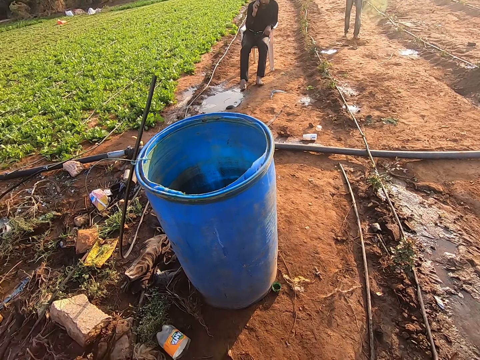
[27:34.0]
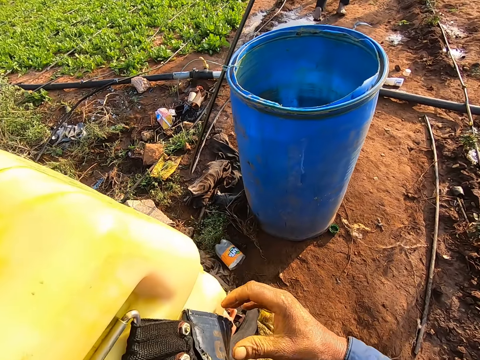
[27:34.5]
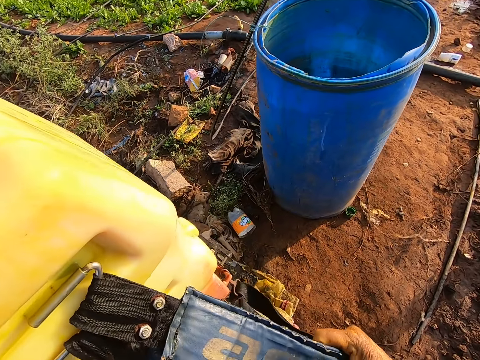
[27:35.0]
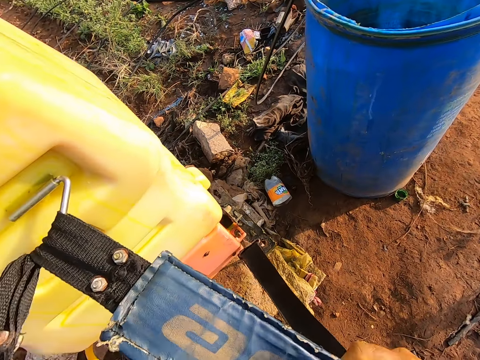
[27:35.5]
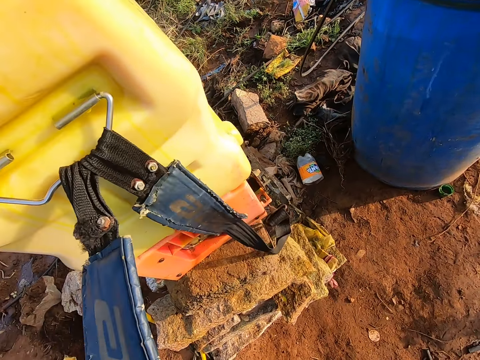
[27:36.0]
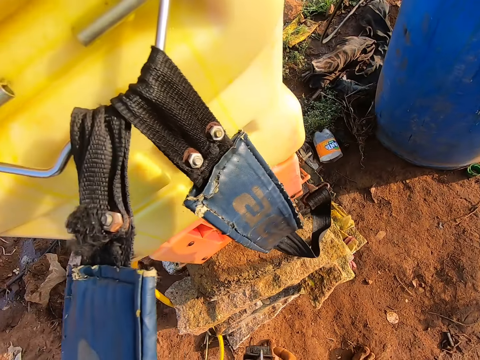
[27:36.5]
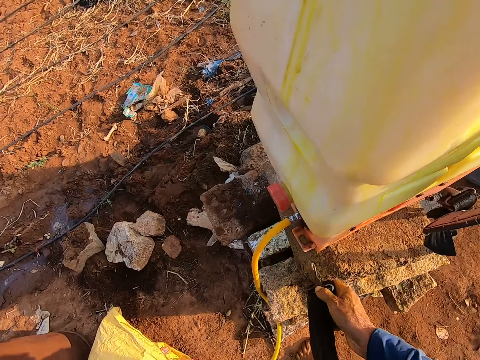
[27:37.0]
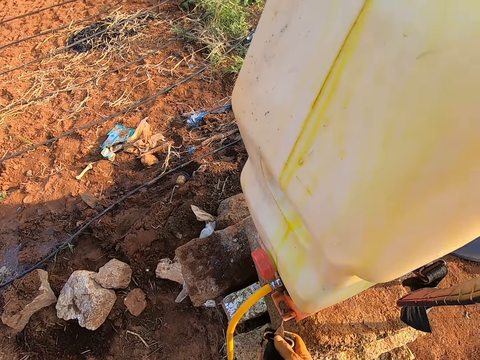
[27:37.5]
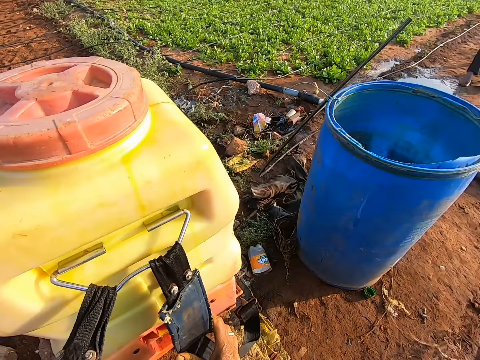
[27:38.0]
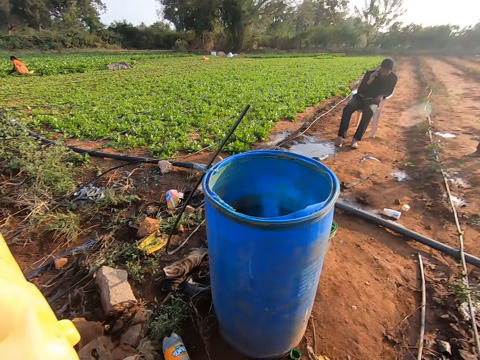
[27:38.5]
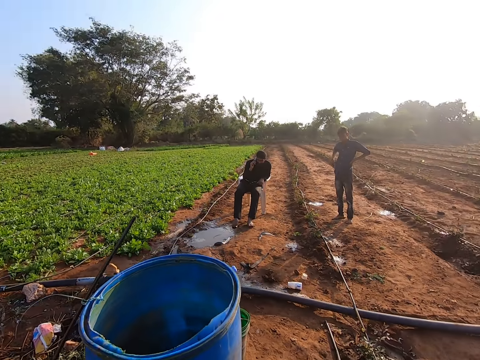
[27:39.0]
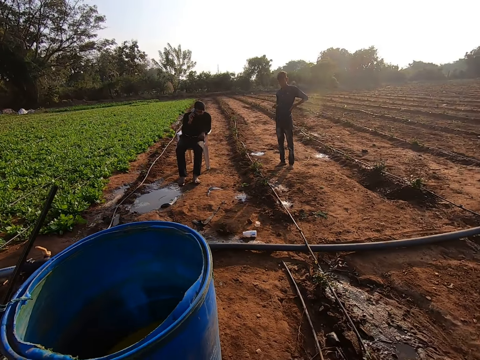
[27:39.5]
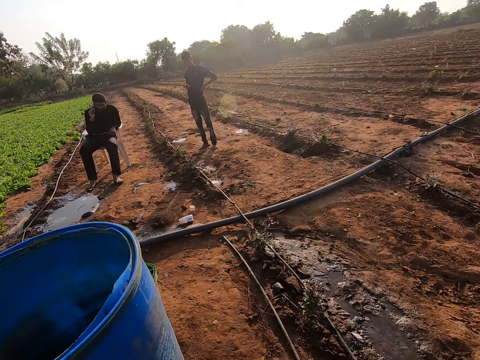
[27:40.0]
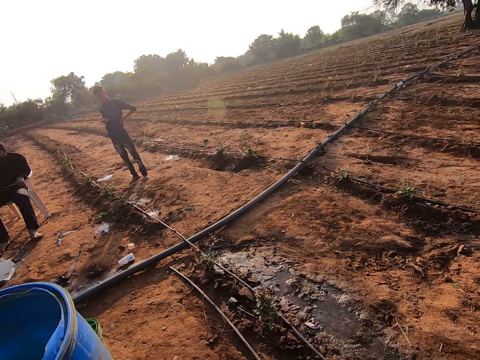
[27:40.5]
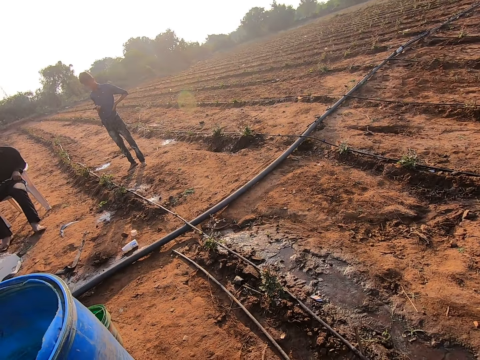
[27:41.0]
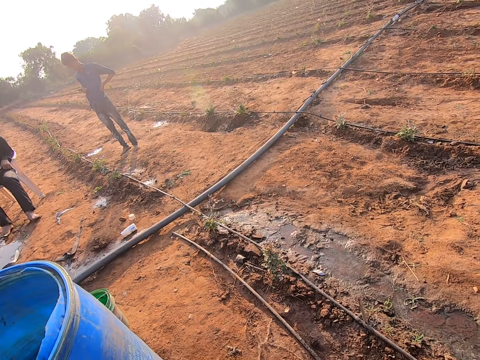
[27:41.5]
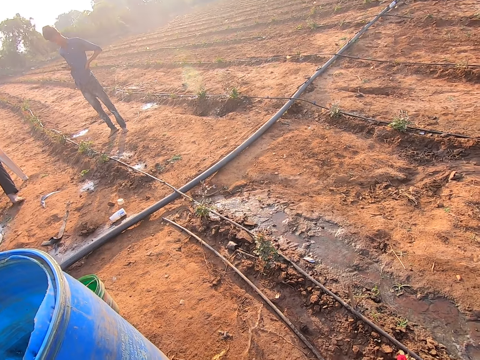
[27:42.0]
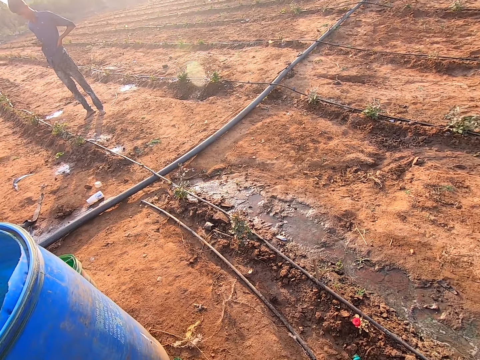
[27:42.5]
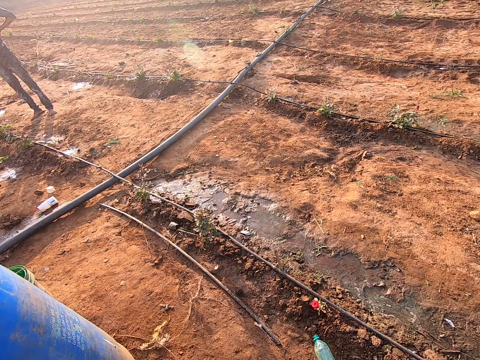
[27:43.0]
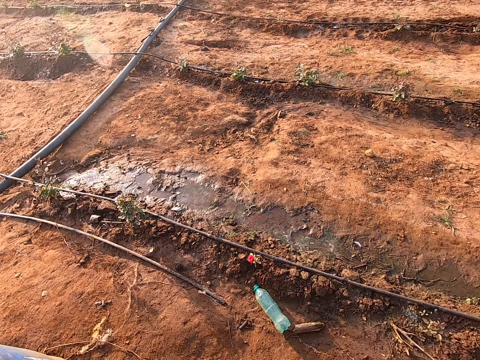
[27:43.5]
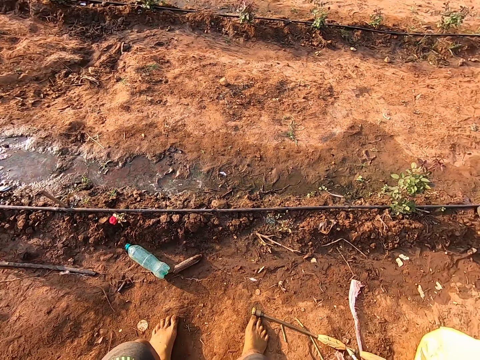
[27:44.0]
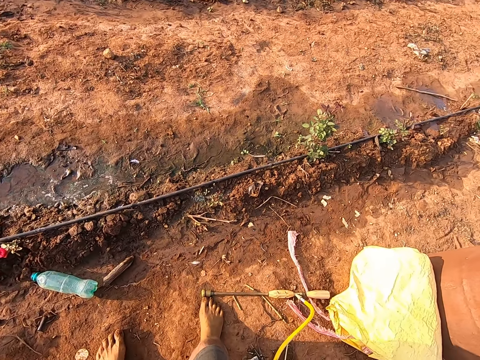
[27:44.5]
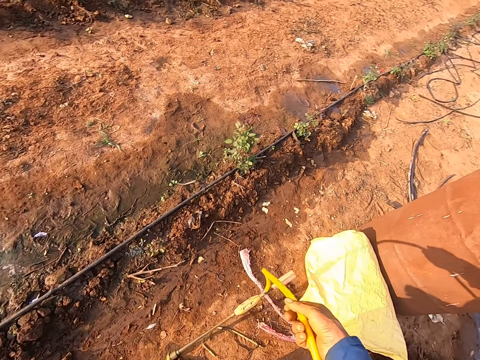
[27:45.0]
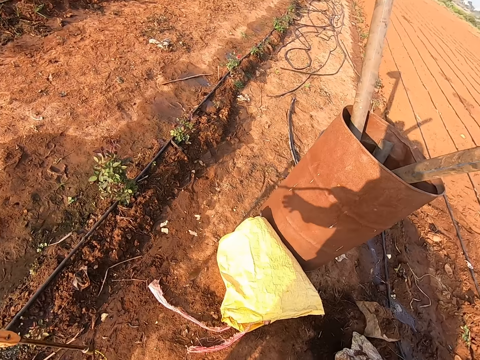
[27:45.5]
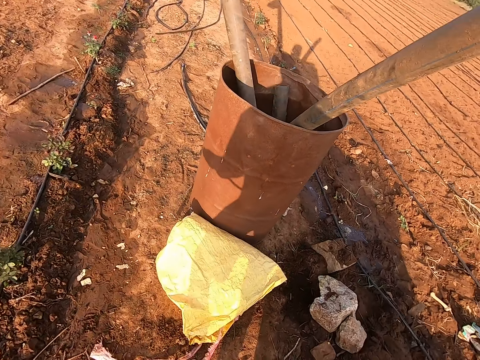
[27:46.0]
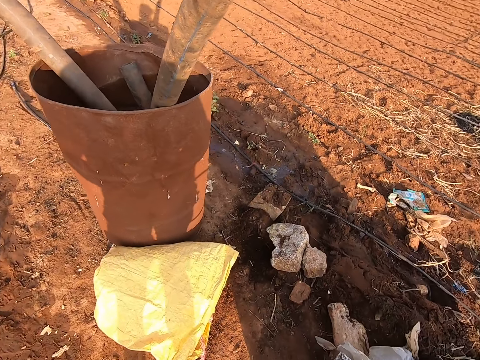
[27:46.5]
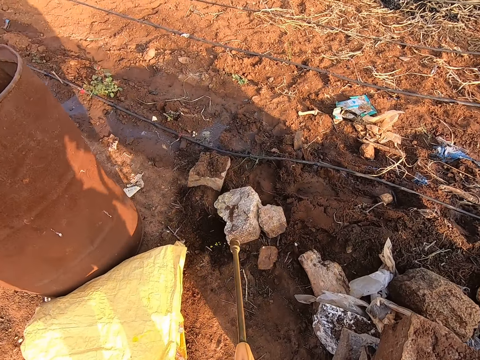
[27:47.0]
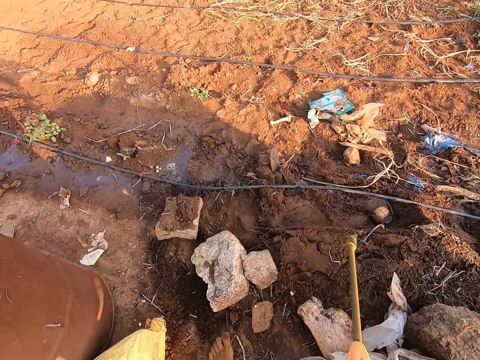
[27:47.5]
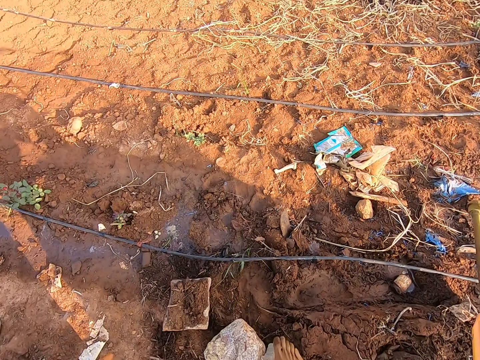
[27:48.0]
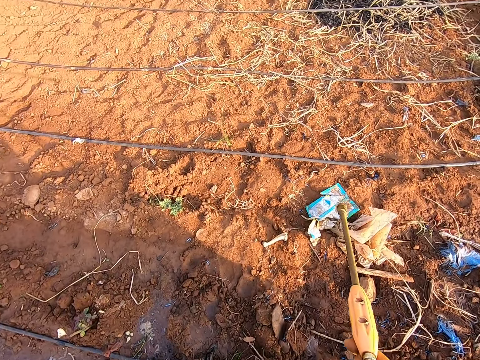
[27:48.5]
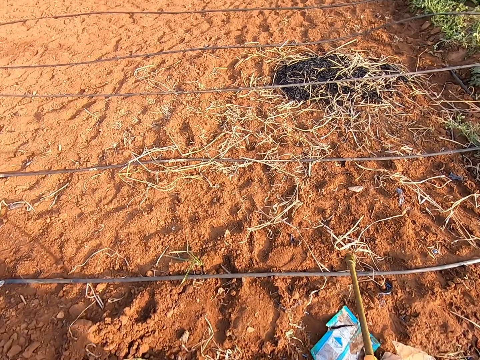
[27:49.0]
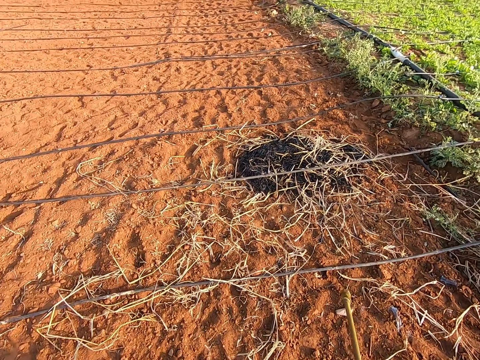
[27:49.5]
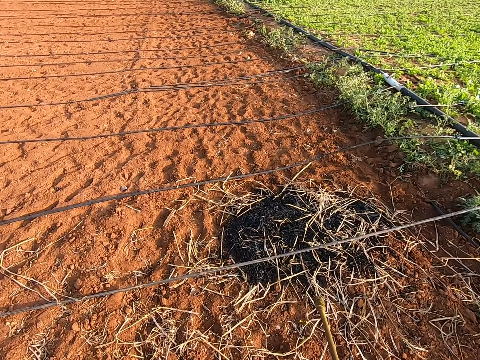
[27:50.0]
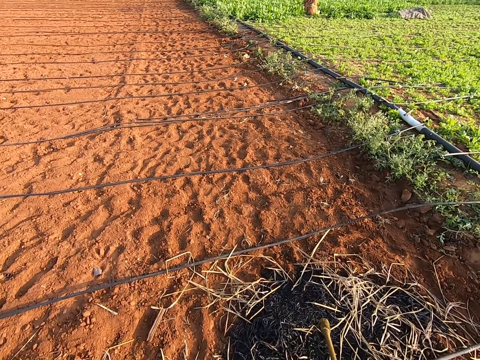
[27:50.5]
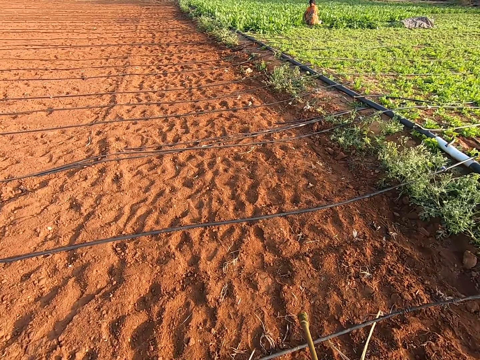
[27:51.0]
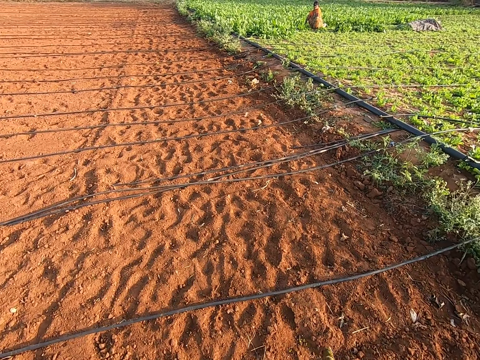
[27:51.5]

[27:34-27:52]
The camera wearer holds the fumigation backpack straps with both hands. He fixes the fumigation backpack strap to the fumigation backpack with his right hand. He holds the fumigation backpack straps with both hands. A man operates a phone with his right hand. The camera wearer holds the fumigation pipe with his right hand. He picks up the pesticide backpack sprayer. He walks across a field with the fumigation pipe in his right hand.

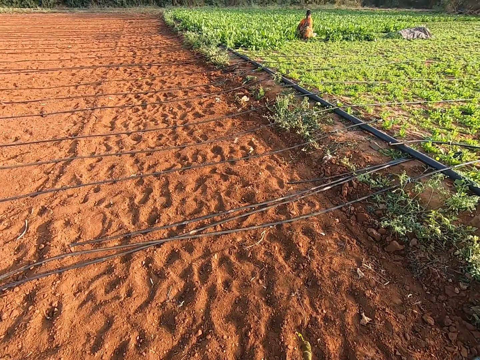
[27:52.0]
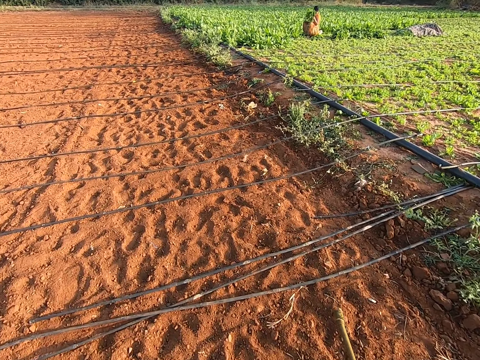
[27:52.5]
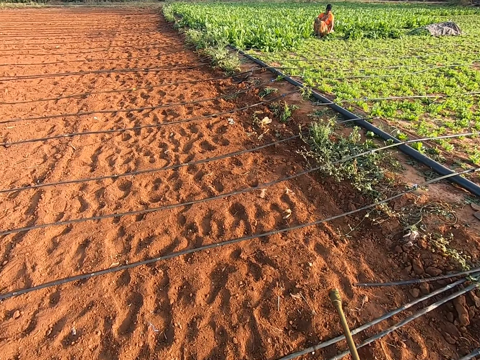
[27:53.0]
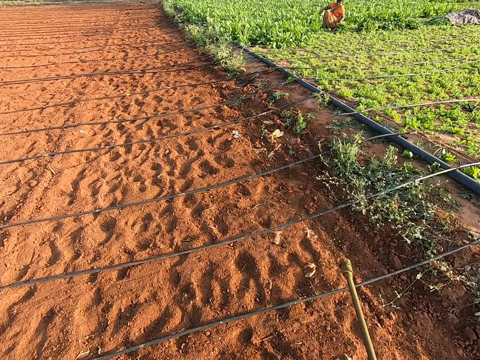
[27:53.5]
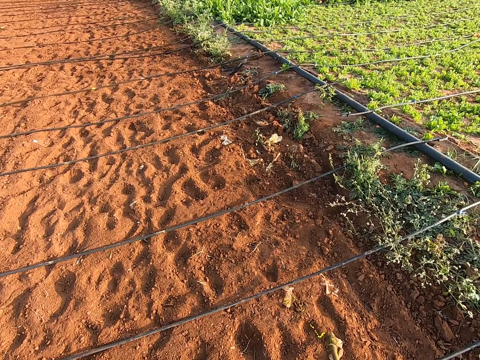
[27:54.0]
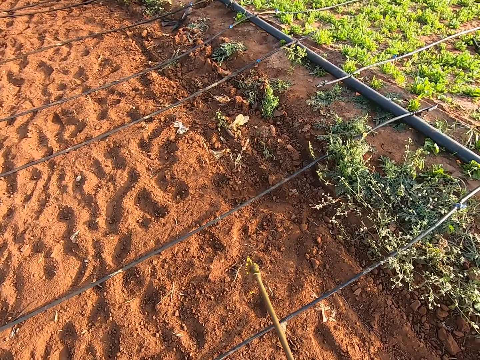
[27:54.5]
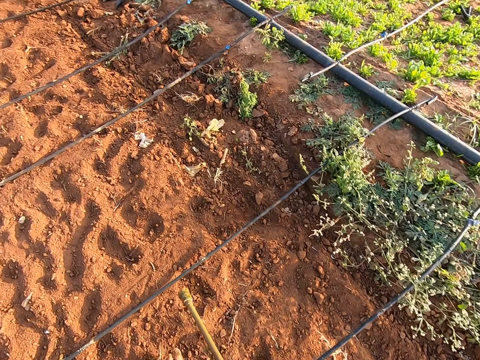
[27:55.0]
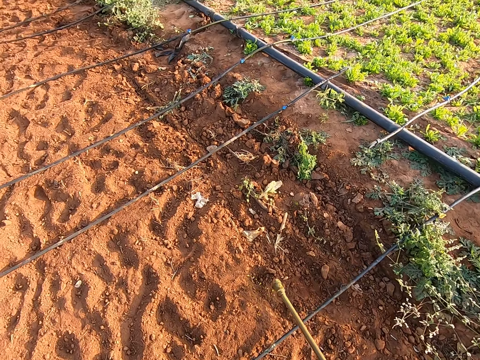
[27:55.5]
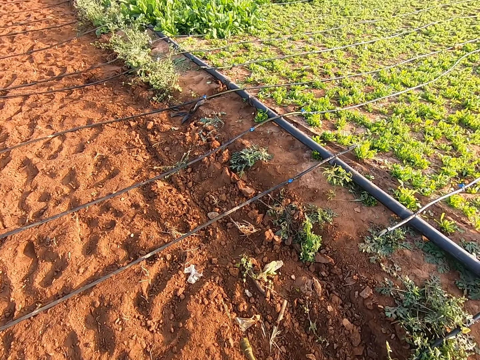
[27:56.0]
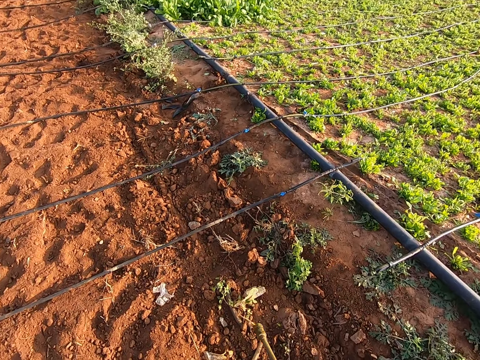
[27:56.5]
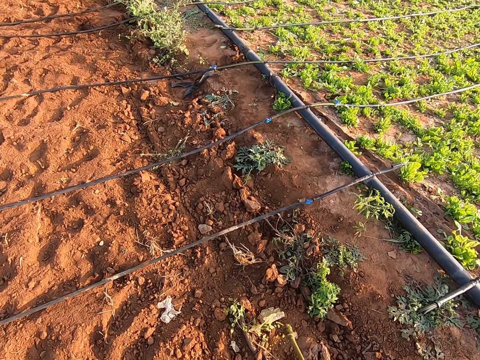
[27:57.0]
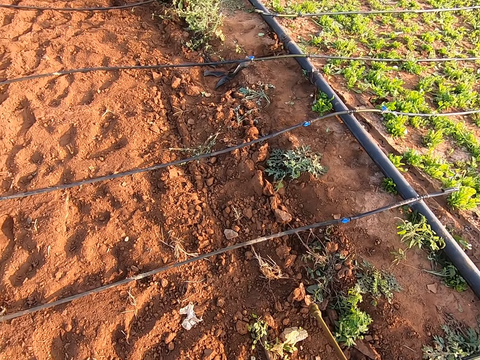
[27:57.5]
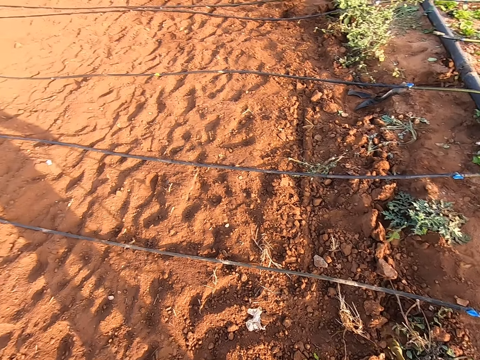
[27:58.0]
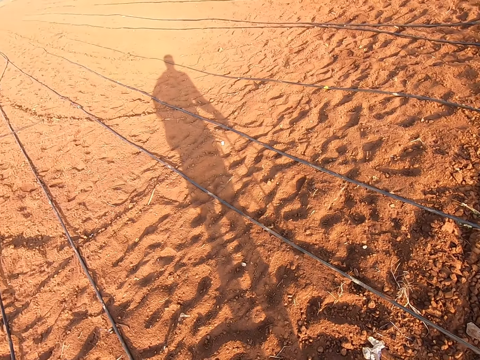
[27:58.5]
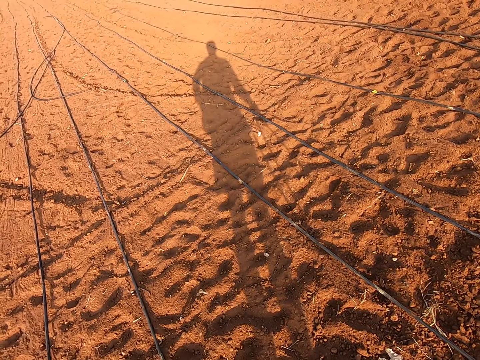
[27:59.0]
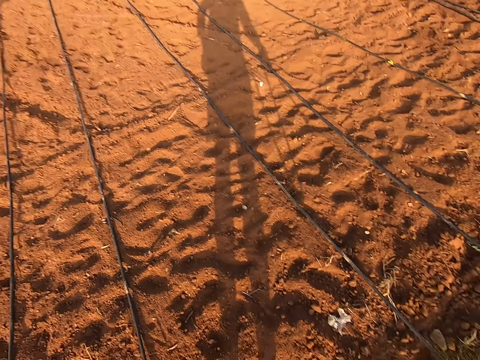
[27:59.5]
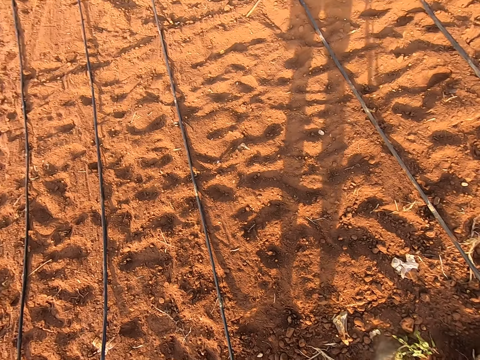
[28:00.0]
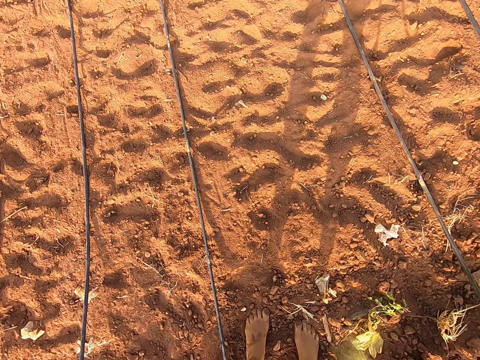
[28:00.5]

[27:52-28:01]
The camera wearer sprays the chemicals across the field with the fumigation pipe in his right hand.
